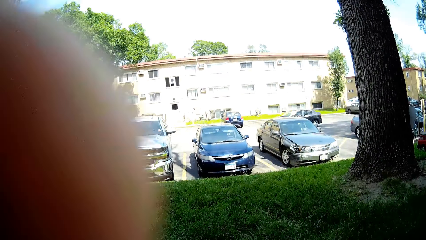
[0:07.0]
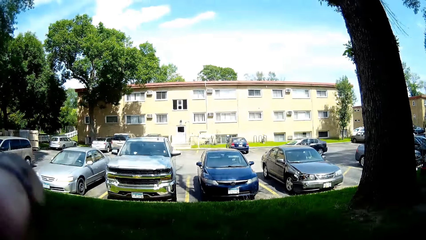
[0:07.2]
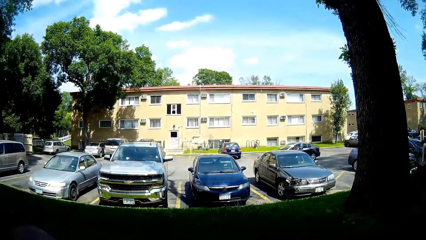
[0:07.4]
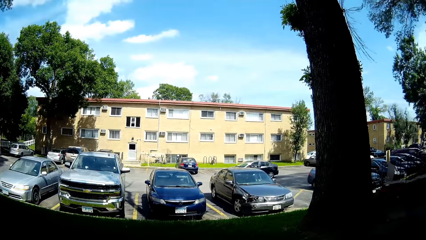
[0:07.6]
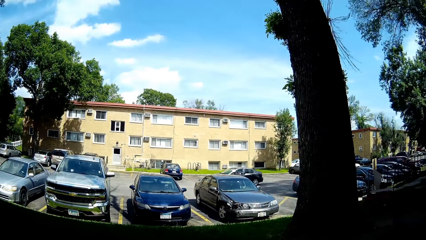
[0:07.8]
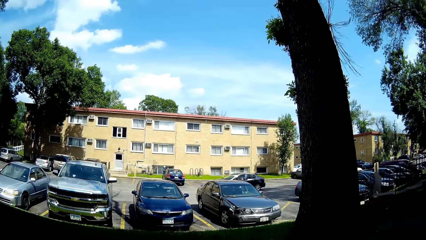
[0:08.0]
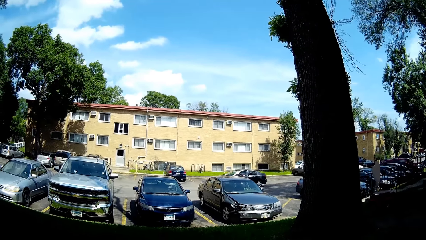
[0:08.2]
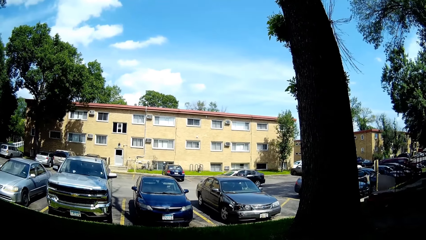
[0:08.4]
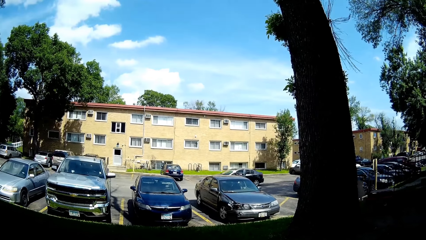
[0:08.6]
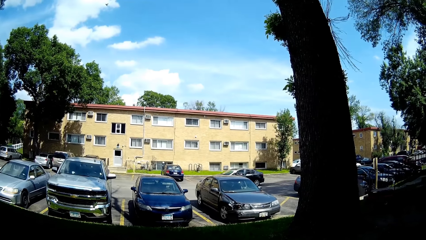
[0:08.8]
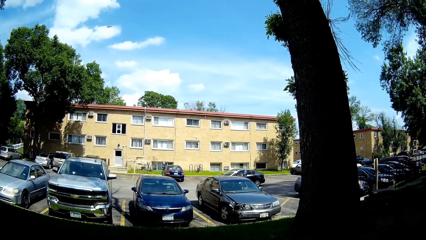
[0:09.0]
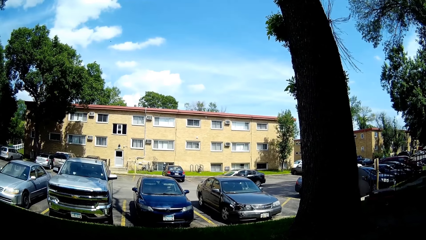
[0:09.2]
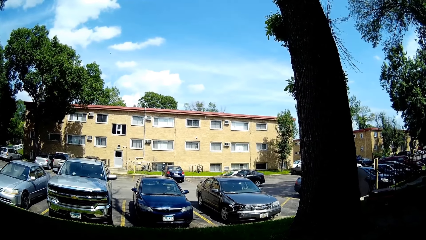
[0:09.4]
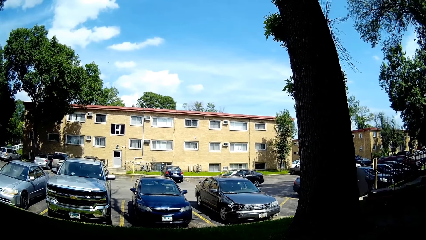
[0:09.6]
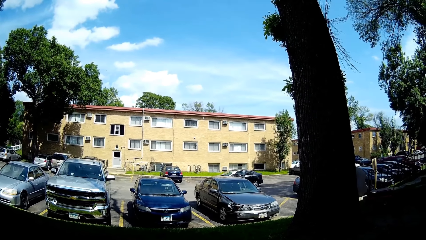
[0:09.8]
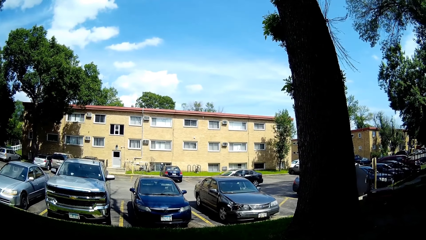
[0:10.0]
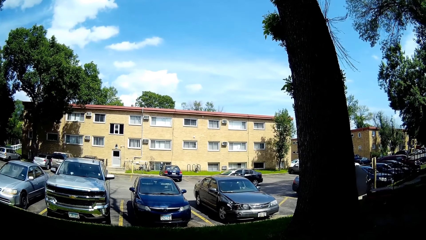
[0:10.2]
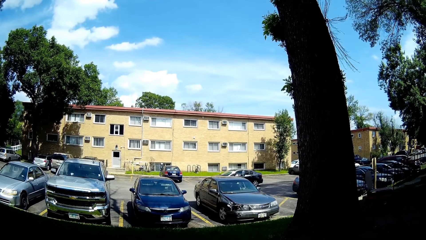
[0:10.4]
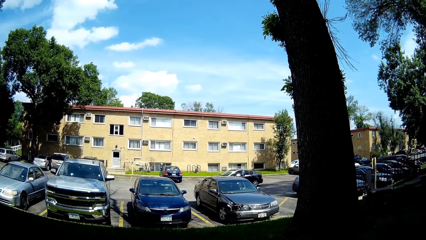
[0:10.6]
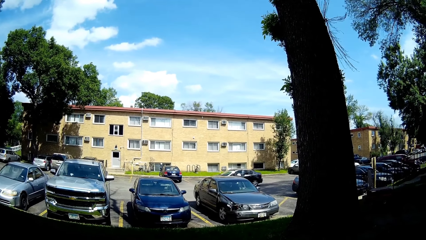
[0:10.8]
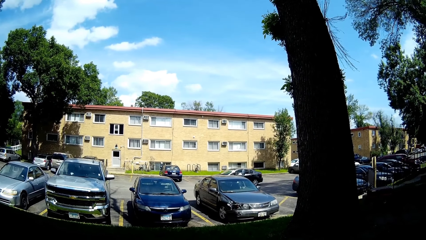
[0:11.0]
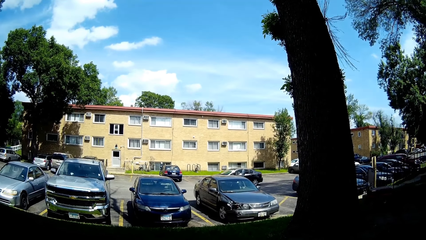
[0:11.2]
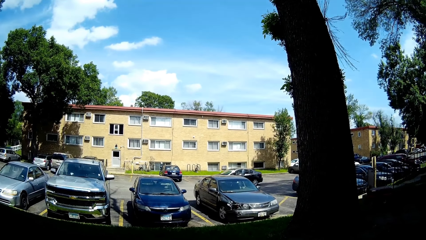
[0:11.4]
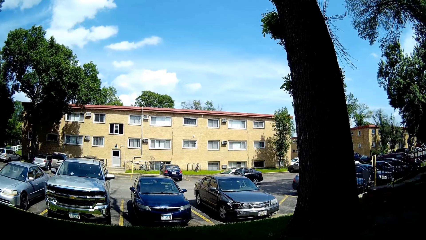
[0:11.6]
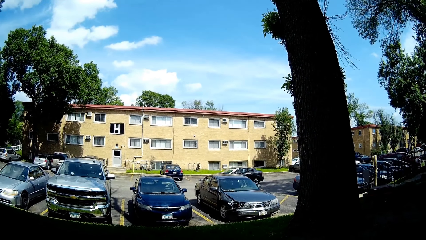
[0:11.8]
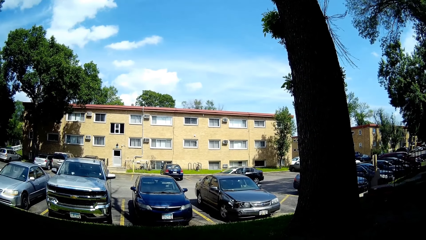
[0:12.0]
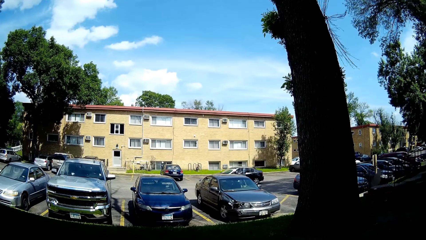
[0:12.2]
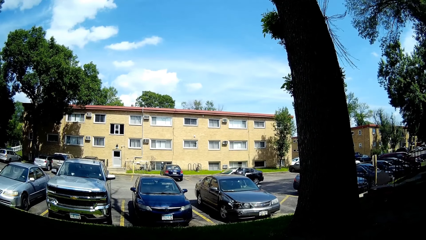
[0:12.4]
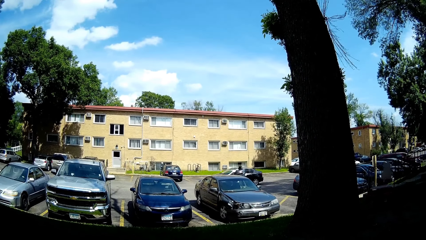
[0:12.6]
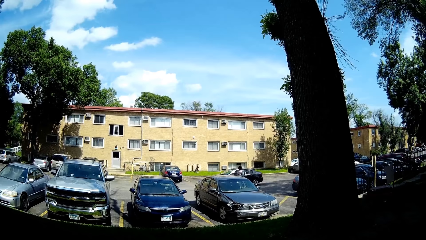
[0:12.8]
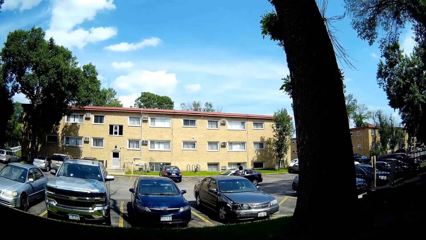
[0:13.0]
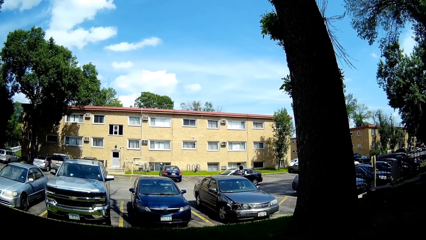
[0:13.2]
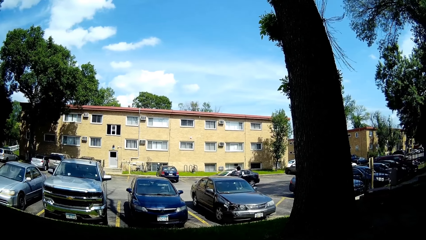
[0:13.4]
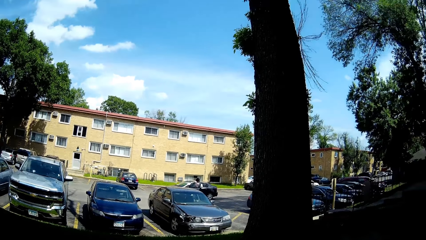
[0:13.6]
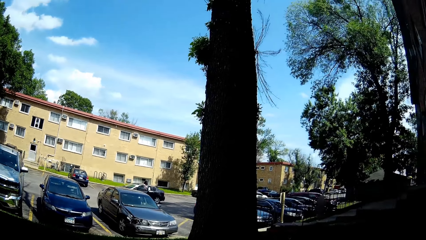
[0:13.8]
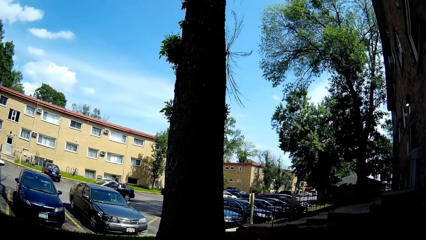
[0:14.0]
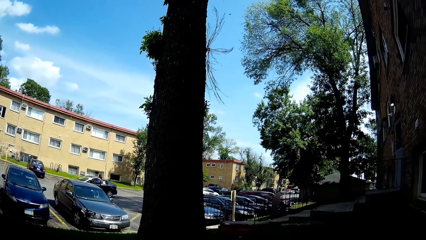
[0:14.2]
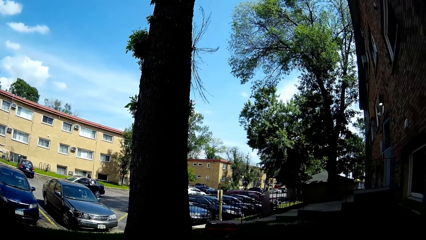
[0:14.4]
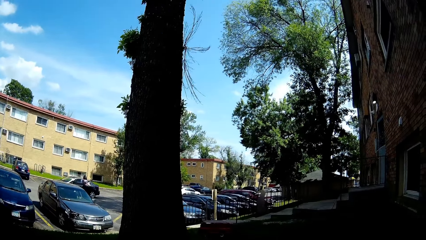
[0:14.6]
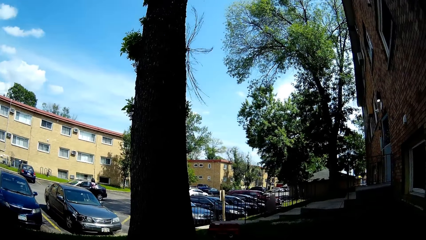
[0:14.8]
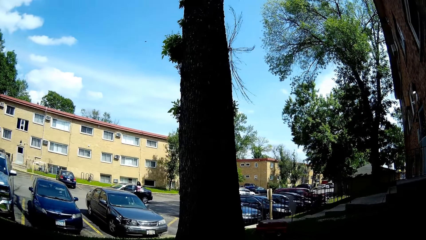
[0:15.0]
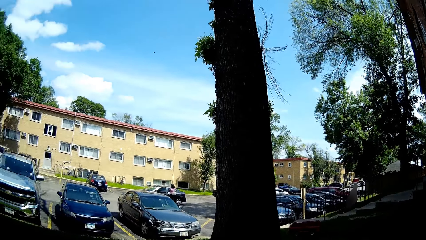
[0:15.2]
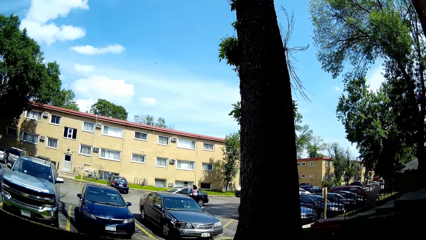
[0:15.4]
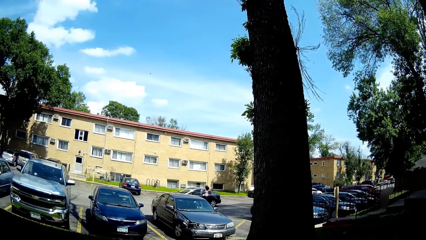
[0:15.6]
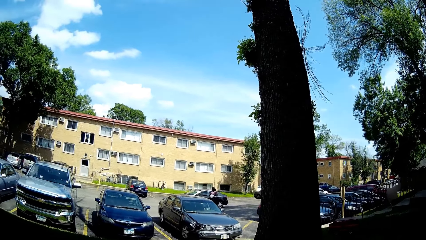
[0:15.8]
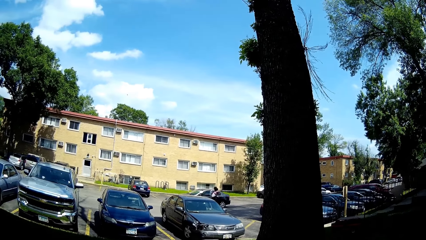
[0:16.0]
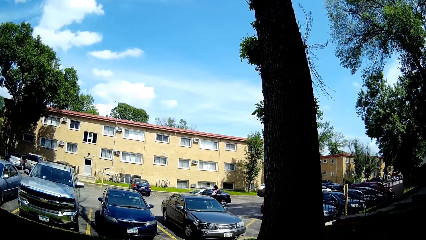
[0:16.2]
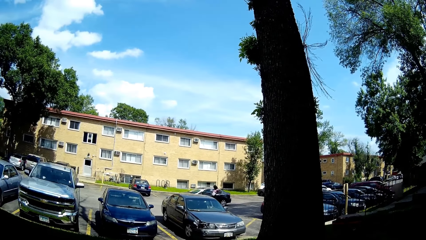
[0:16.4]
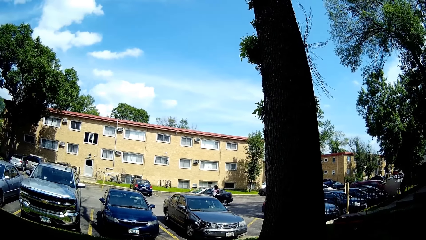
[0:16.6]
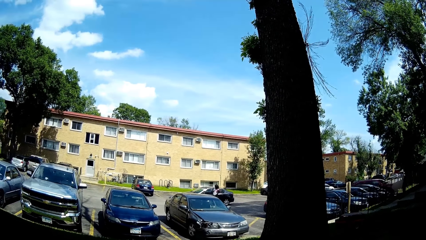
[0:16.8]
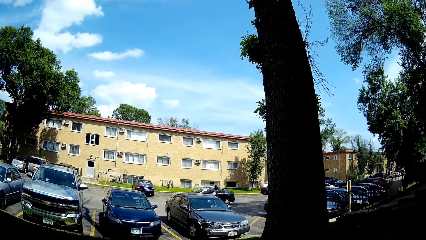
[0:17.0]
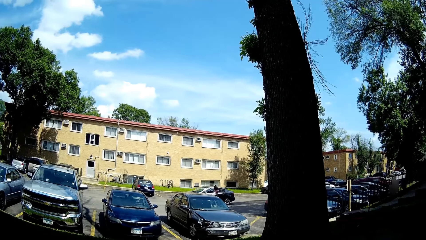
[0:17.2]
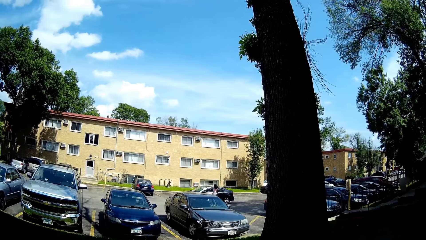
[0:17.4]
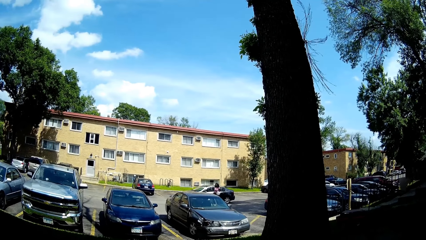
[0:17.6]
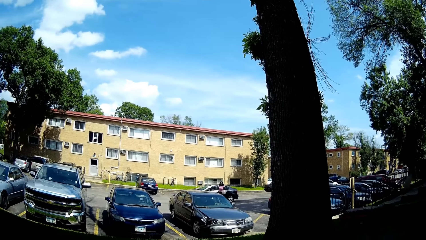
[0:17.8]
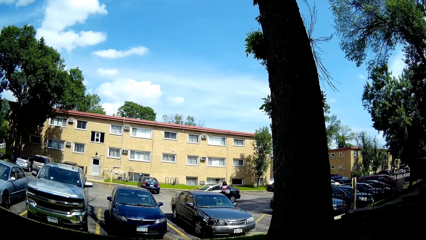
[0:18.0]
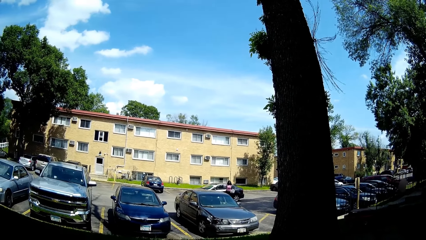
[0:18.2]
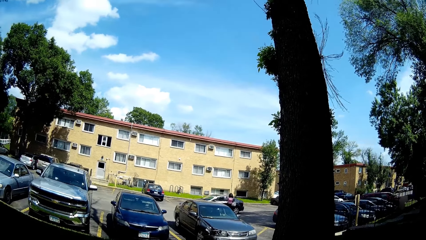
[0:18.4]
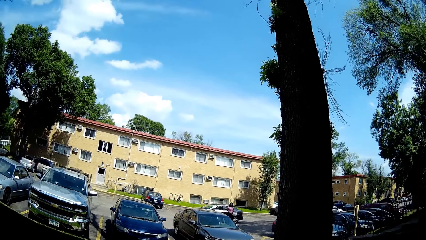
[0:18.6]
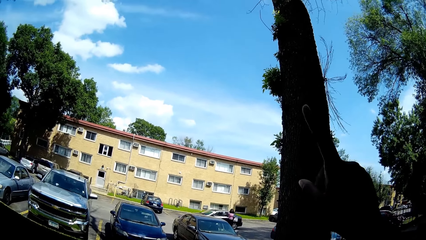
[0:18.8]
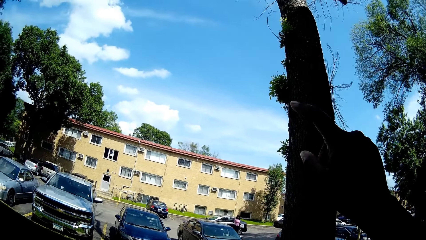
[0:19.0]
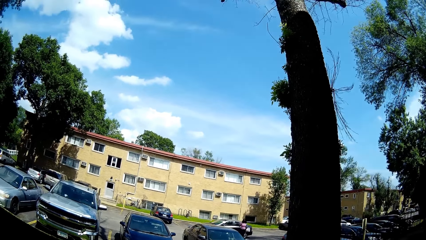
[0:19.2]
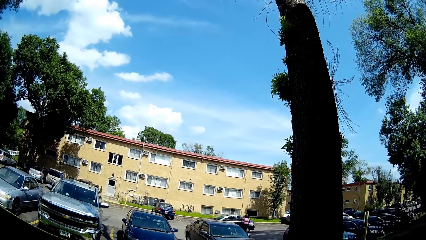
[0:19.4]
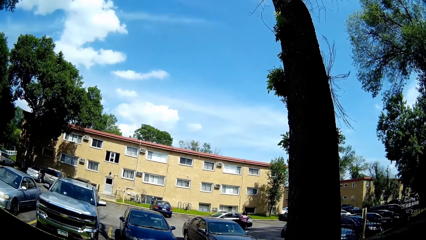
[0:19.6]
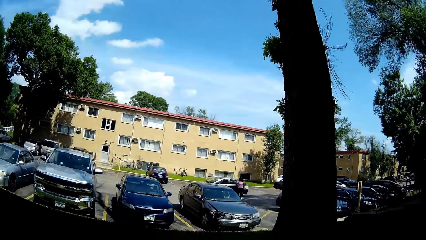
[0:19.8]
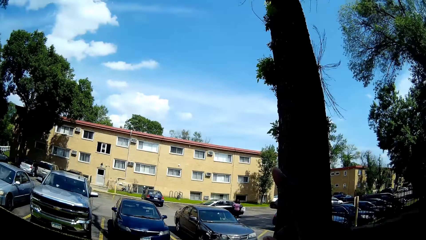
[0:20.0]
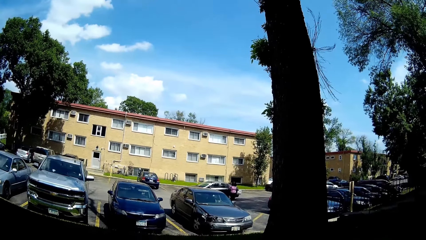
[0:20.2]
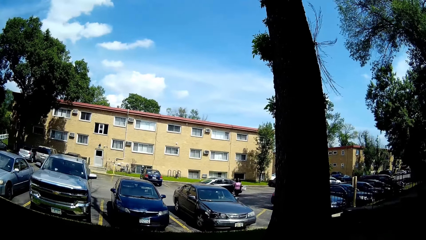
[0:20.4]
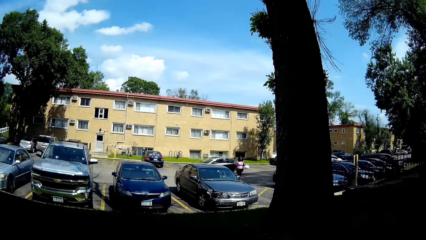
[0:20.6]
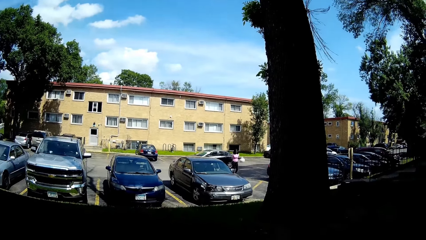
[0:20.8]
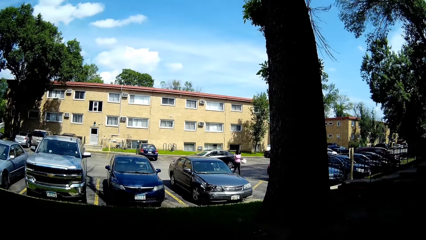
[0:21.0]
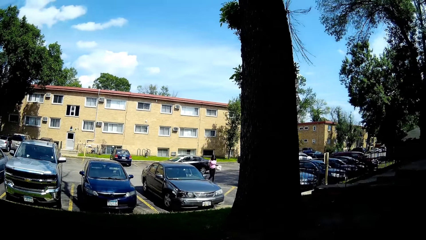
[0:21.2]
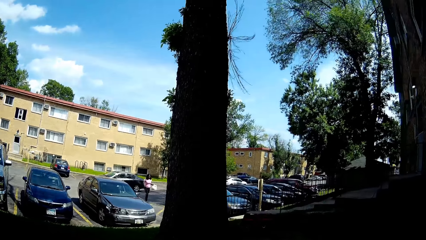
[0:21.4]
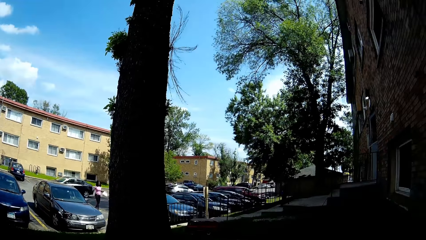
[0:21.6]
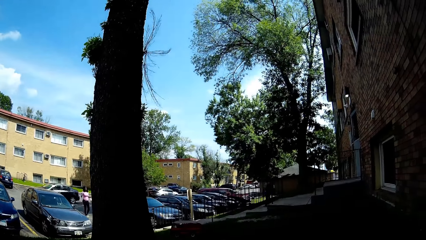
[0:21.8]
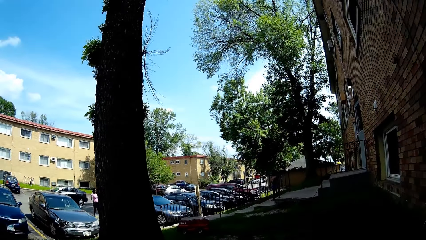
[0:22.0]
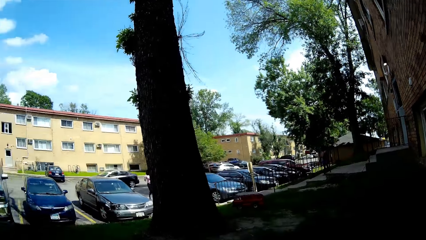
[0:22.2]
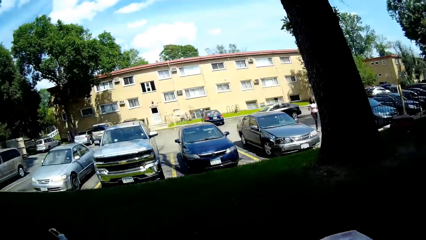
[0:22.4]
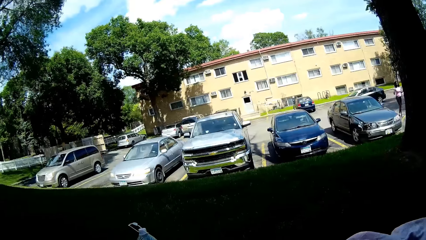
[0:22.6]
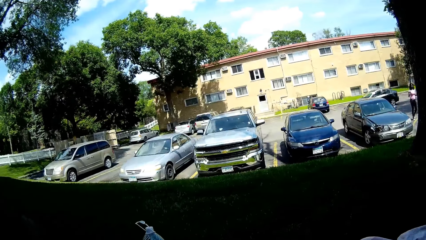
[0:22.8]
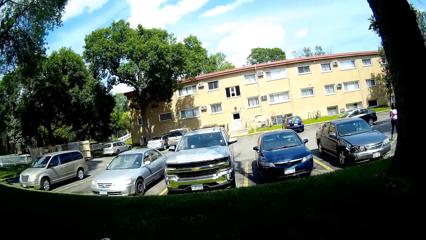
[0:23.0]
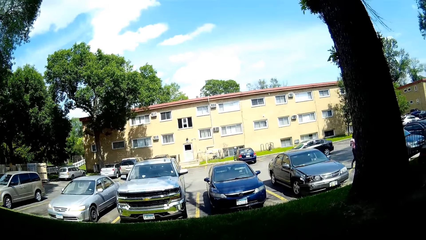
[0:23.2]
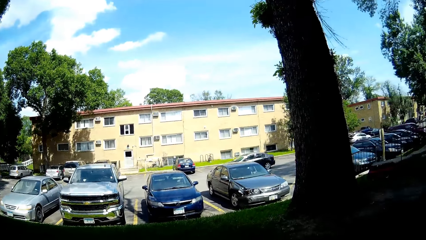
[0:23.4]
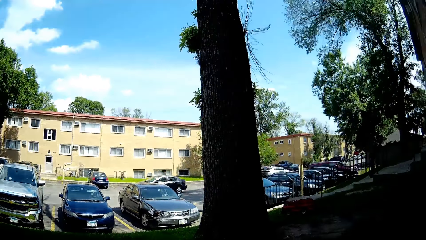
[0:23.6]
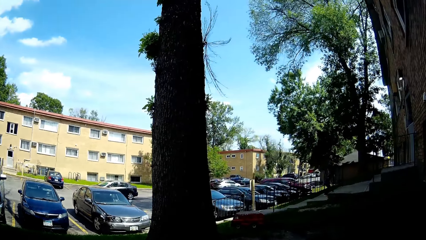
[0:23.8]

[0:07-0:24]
The camera wearer adjusts the camera. A woman alights from a car. The camera wearer looks around. The woman closes the car door with her right hand. The camera wearer talks to the woman. She raises up her hand. The woman walks towards the camera wearer with 2 cups of soda in her left hand and a package in her right hand.
